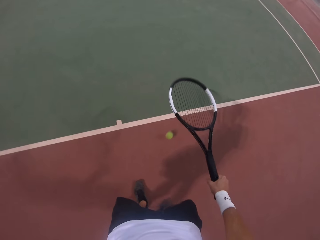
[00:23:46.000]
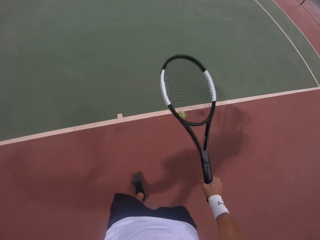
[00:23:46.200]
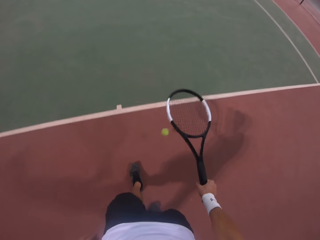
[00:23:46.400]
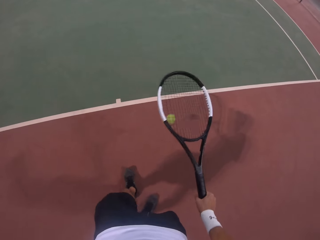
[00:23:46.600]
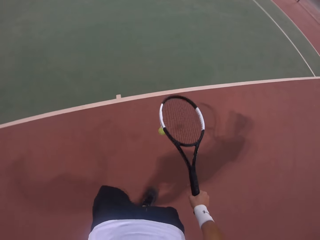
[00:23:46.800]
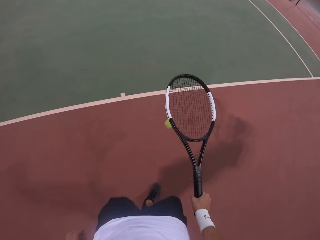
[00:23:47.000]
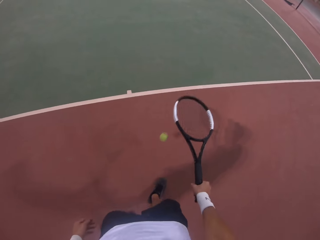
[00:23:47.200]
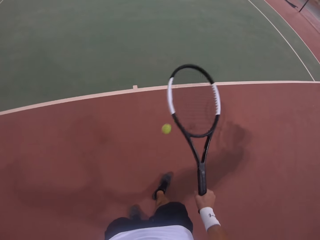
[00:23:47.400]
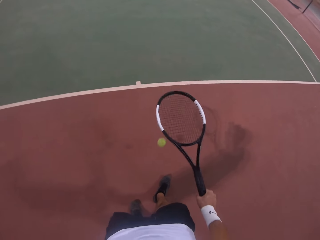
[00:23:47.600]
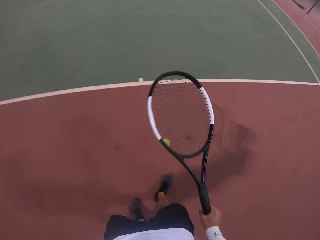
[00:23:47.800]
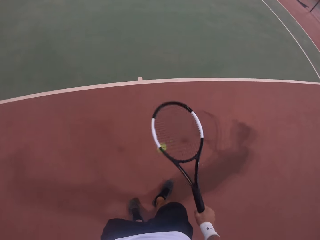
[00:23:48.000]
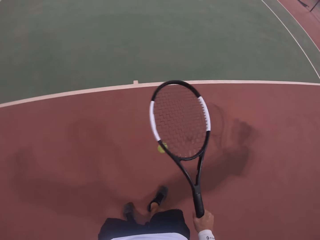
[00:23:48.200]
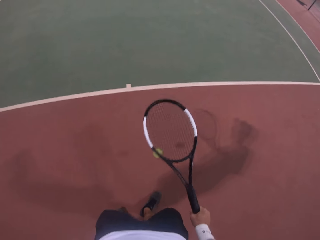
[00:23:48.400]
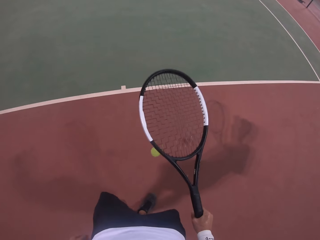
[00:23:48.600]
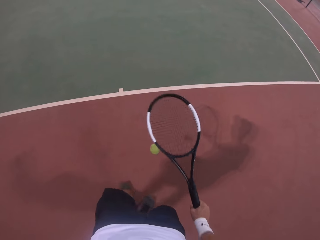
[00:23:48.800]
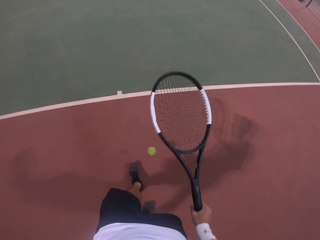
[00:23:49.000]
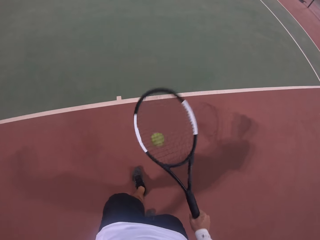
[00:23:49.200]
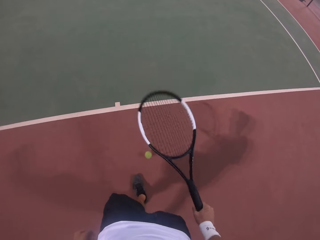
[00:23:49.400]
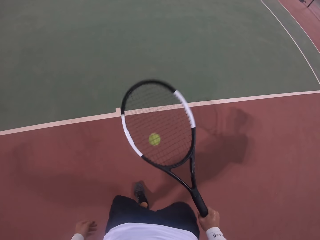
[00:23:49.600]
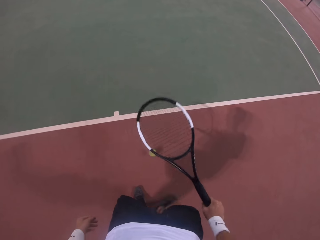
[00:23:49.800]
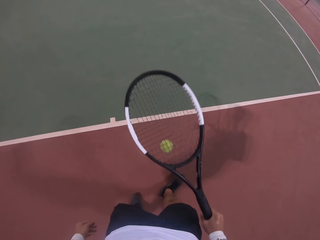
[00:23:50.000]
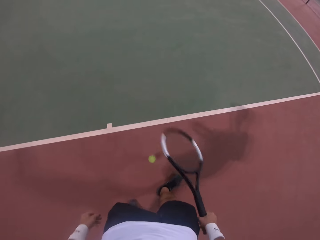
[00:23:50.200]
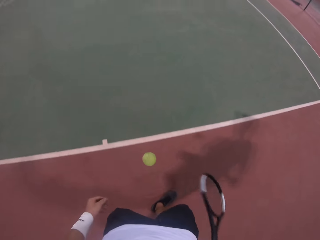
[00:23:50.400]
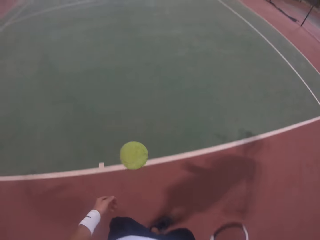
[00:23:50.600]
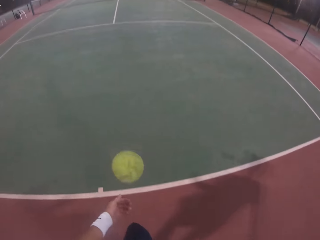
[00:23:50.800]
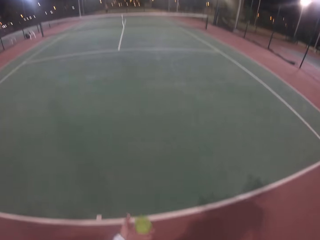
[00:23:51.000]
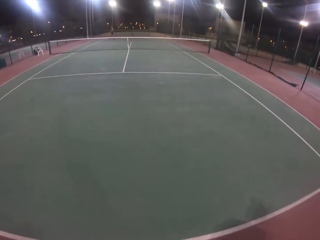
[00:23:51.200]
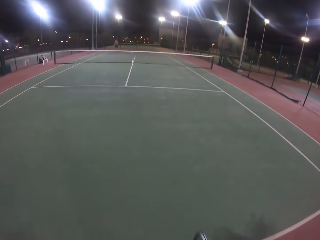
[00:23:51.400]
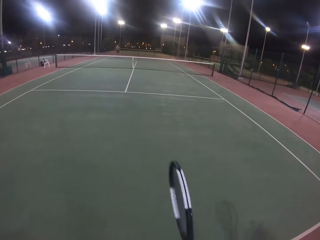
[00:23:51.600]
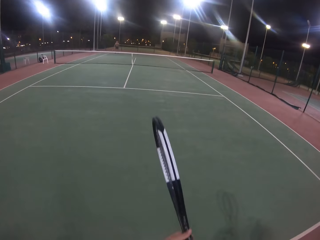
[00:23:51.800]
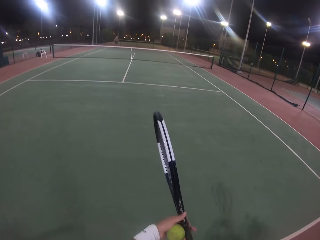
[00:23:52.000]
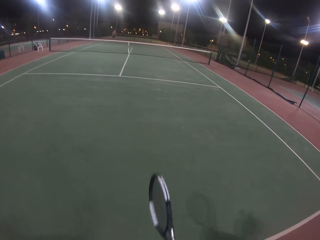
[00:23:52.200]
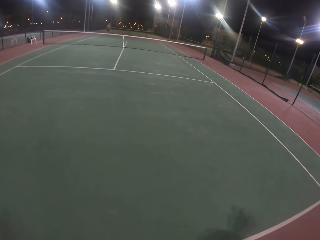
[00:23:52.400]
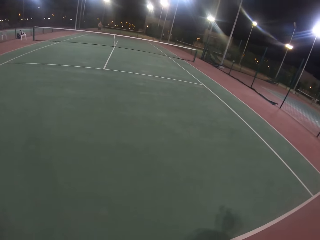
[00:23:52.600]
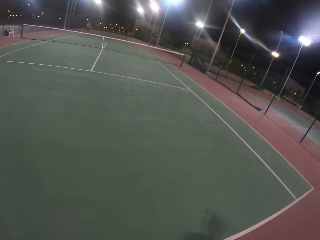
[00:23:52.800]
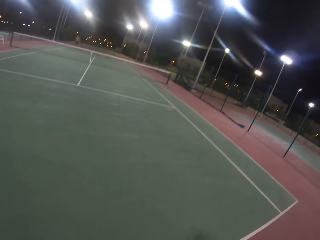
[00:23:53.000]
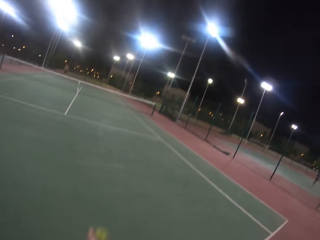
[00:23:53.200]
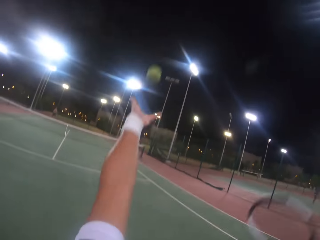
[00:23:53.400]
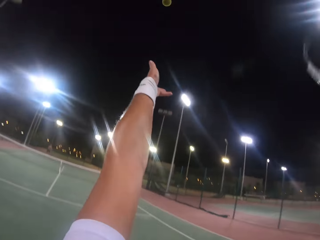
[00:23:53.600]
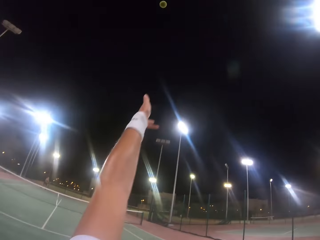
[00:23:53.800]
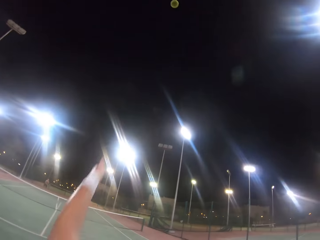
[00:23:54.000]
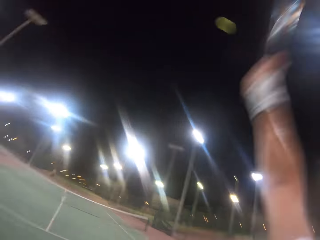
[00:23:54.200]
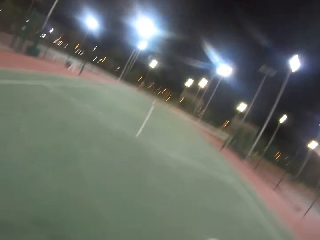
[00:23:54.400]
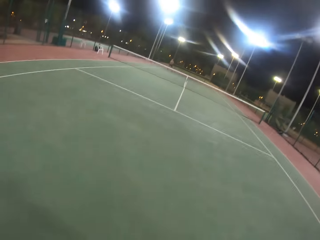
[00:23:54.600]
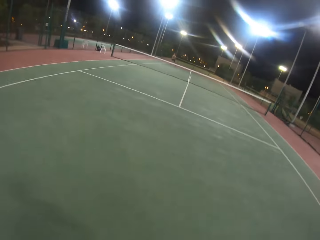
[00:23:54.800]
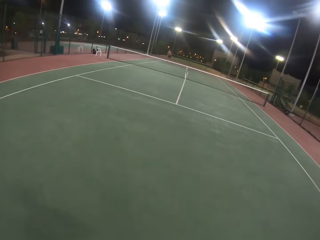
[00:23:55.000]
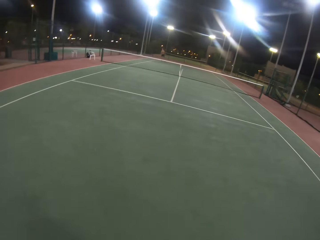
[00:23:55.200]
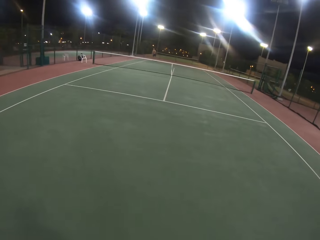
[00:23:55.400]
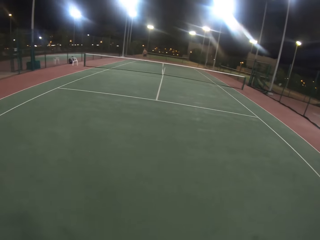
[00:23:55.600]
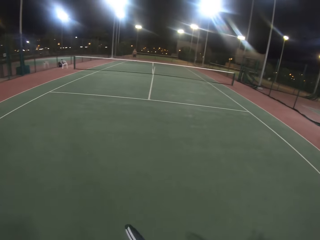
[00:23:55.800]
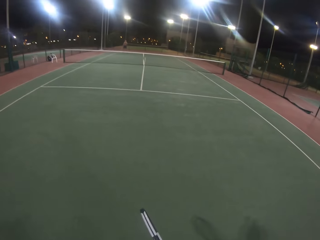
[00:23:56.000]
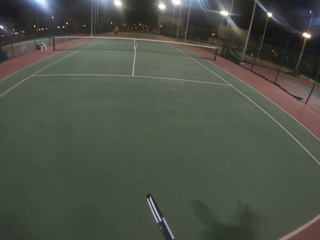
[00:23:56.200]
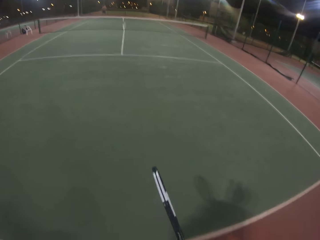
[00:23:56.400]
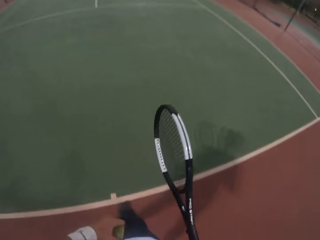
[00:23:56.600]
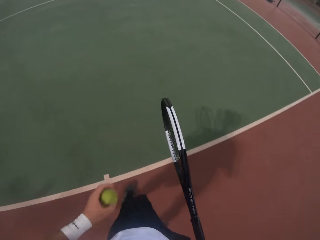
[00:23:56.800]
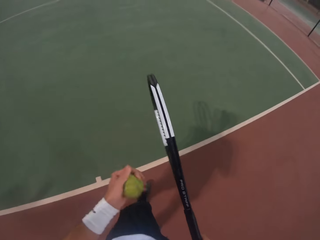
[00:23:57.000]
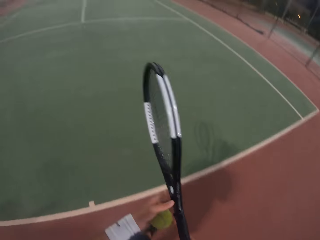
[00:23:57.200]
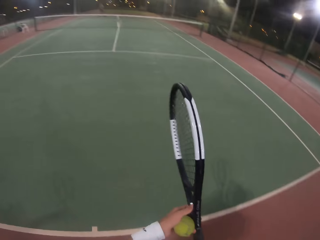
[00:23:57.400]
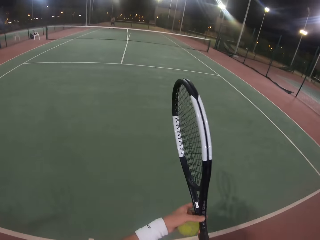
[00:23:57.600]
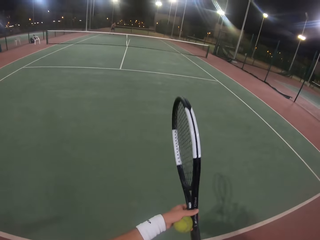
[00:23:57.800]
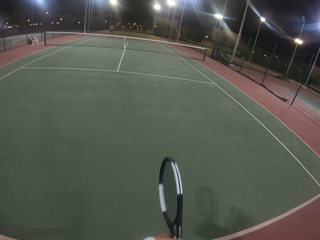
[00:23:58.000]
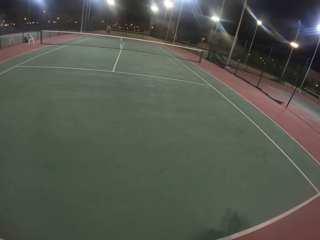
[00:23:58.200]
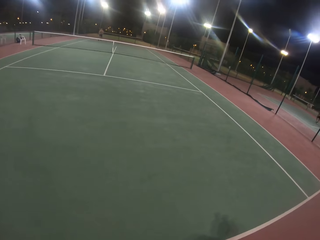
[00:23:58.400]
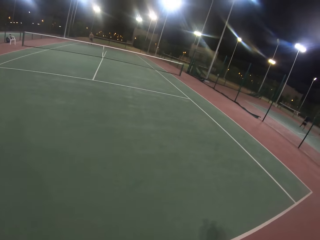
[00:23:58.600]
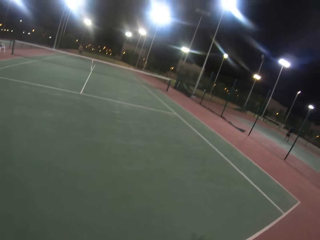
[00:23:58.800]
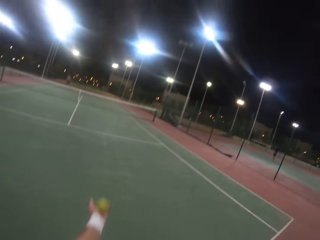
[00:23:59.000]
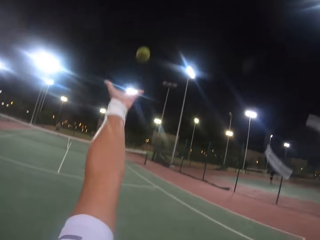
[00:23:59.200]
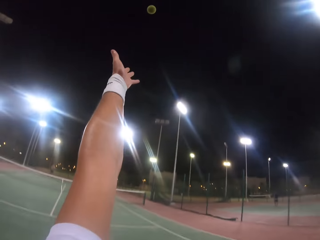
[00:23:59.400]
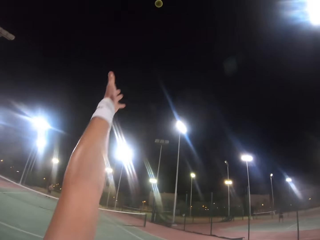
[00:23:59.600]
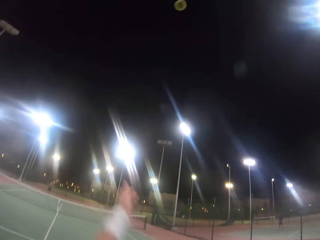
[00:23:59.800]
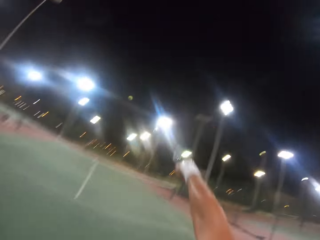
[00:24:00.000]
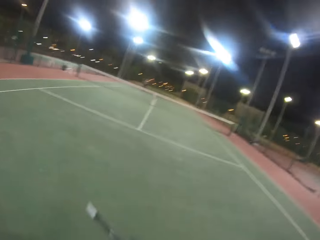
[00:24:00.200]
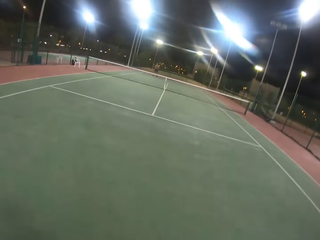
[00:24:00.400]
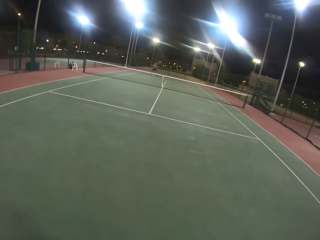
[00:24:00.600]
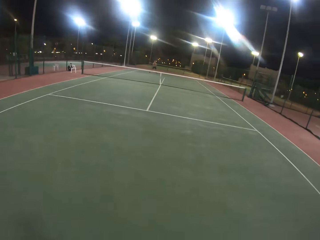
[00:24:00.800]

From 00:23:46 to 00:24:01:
The camera wearer holds the ball with his left hand. He catches the ball. He lifts the racket. He throws the ball up with his left hand. He hits the ball with the racket. He holds the ball with his left hand. He holds the racket with both hands. He throws the ball up. He hits the ball with the racket.

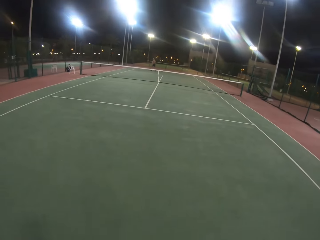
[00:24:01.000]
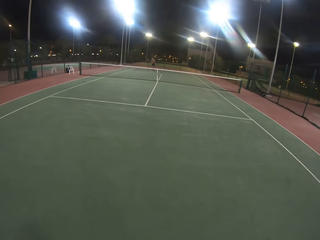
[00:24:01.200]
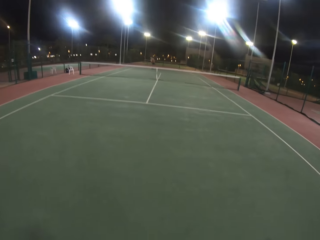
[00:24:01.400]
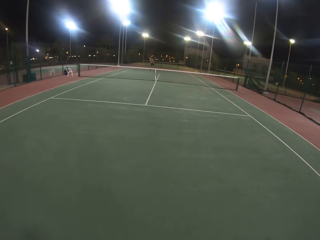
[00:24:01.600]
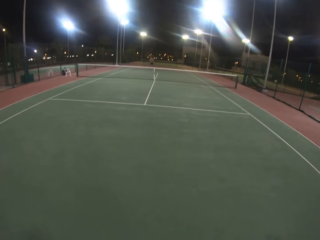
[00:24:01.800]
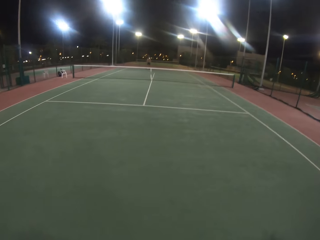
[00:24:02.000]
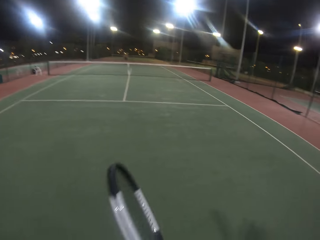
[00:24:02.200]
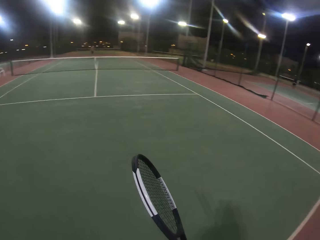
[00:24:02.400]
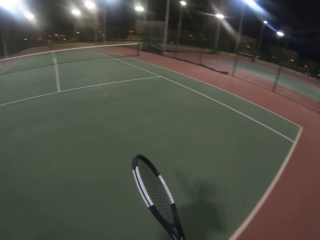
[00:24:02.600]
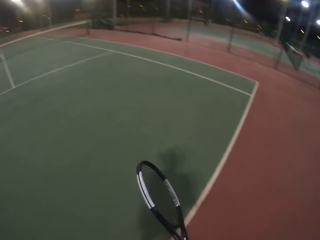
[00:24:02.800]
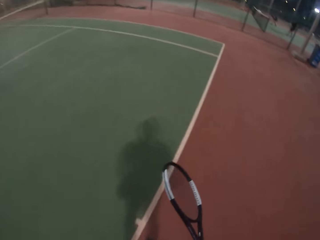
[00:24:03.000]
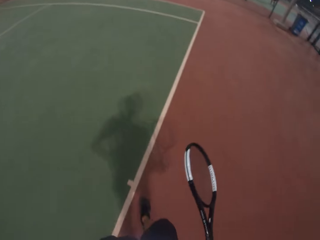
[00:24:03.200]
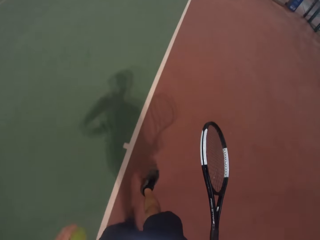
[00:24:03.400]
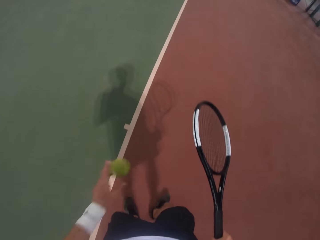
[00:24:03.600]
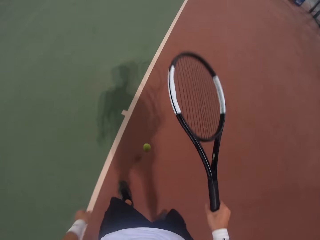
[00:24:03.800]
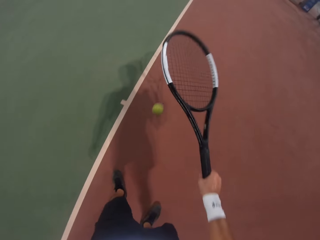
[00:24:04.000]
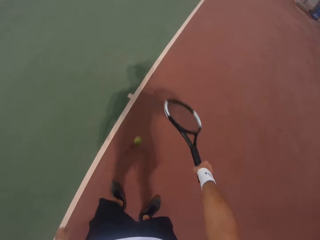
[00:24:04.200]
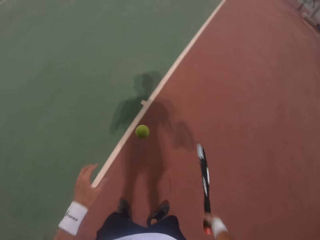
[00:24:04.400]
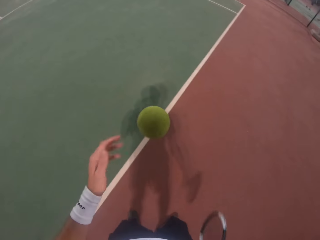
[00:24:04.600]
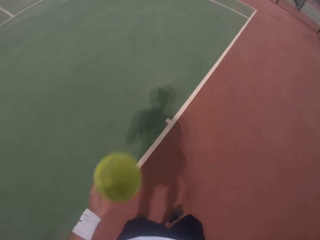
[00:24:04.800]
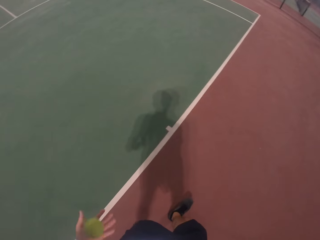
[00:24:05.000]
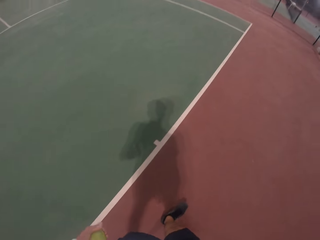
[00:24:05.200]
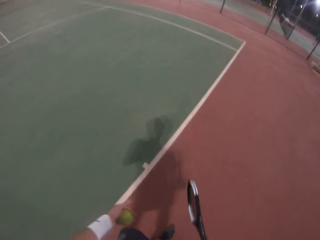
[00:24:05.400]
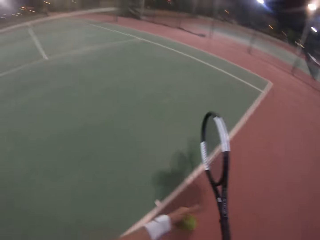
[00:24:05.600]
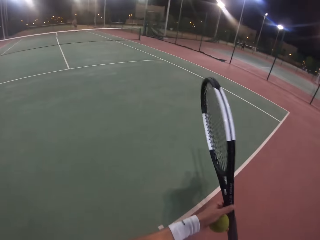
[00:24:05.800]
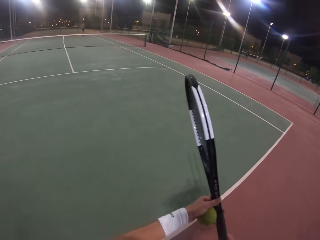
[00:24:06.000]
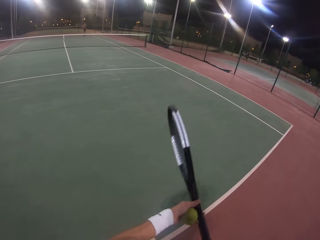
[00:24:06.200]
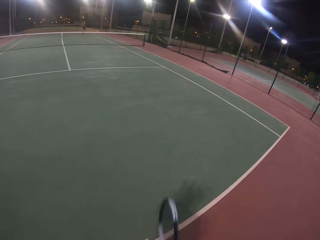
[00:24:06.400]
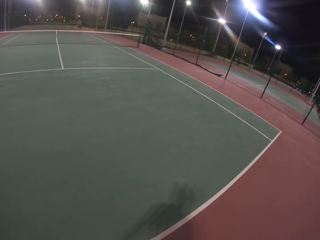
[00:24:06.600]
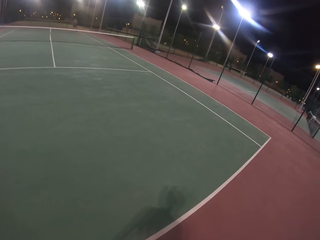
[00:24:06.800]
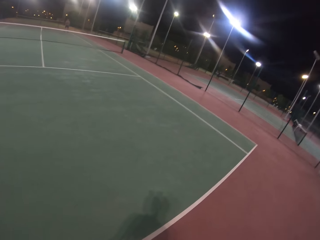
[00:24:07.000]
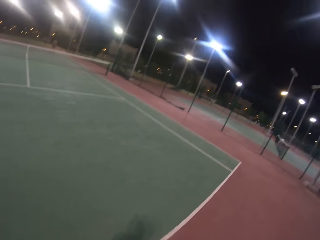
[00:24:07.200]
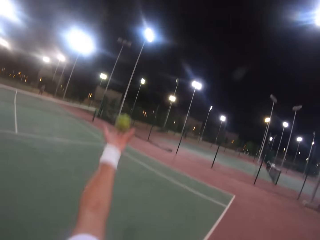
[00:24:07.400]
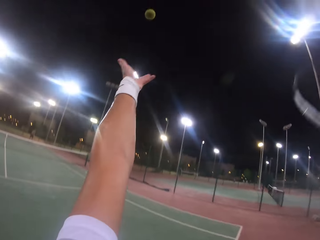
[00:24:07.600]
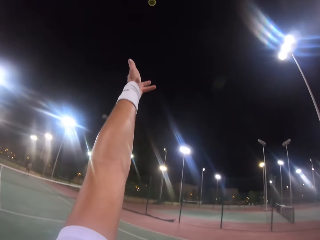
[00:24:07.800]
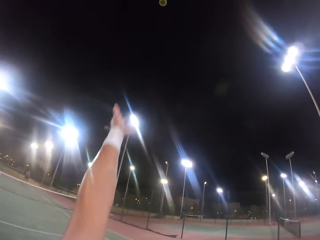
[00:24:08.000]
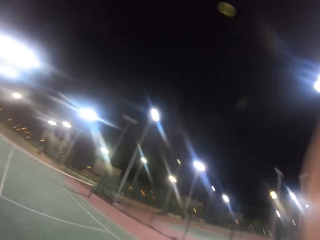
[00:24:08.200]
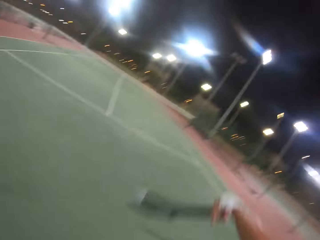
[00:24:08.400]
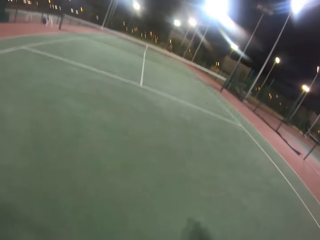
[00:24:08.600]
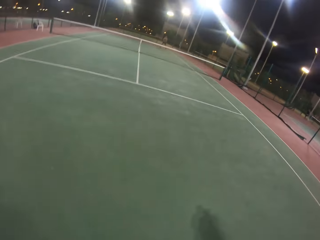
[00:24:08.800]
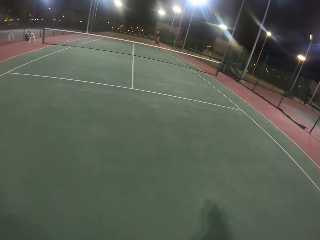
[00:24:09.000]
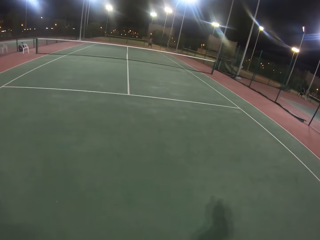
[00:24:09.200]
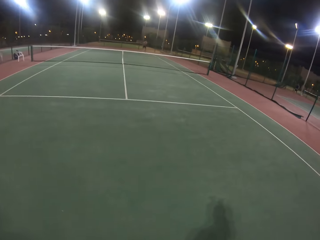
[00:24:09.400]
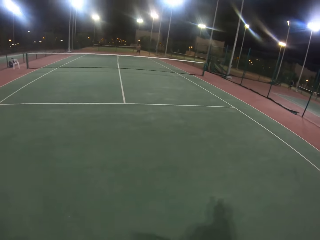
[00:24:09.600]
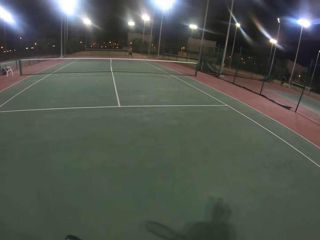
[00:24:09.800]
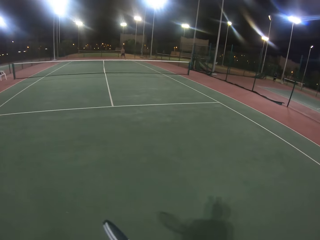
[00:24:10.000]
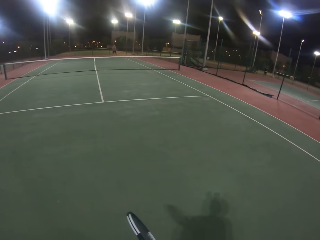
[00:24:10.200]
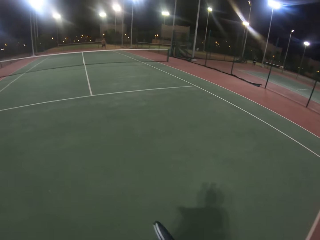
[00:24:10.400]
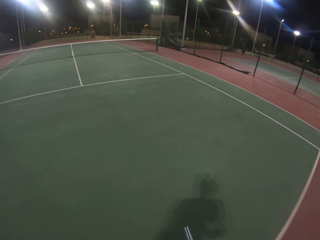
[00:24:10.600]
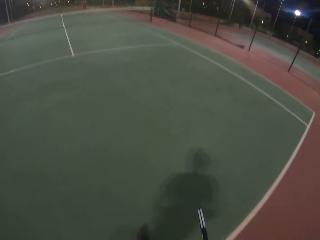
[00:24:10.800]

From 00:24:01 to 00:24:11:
The camera wearer swings the racket. He bounces the ball using the racket. He holds the ball with his left hand. He catches the ball. He walks in the tennis court. He holds the racket with both hands. He throws the ball up. He hits the ball with the racket.
